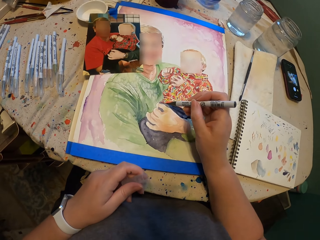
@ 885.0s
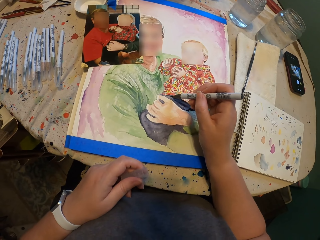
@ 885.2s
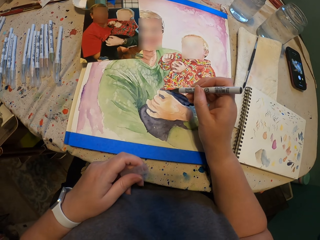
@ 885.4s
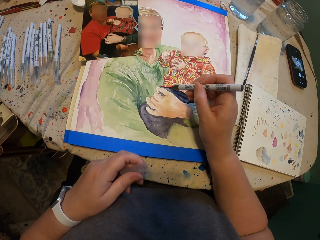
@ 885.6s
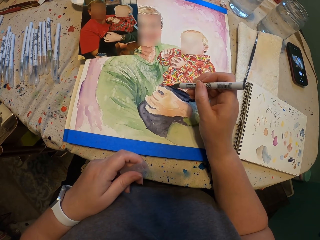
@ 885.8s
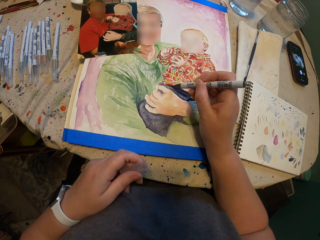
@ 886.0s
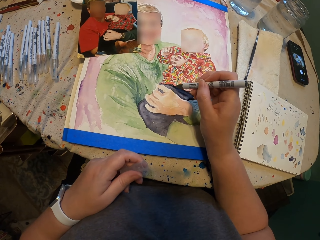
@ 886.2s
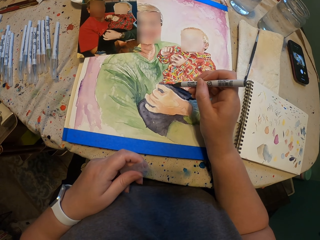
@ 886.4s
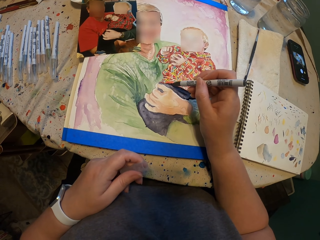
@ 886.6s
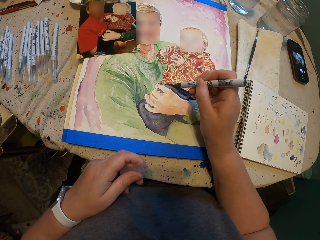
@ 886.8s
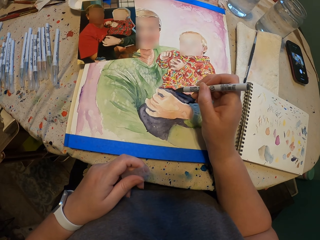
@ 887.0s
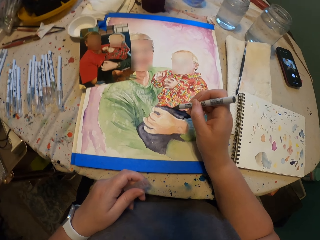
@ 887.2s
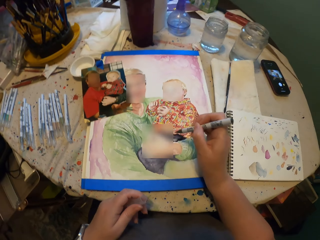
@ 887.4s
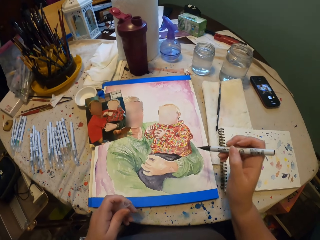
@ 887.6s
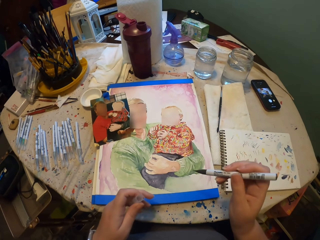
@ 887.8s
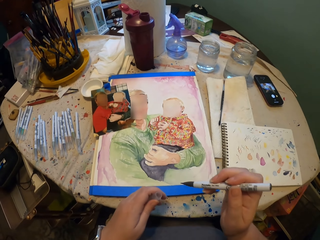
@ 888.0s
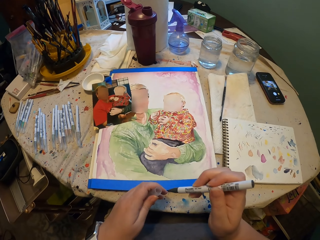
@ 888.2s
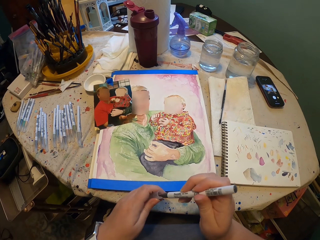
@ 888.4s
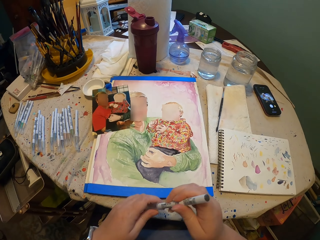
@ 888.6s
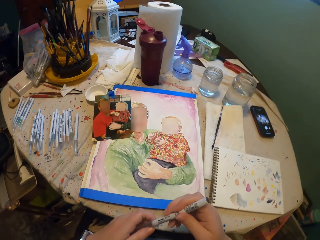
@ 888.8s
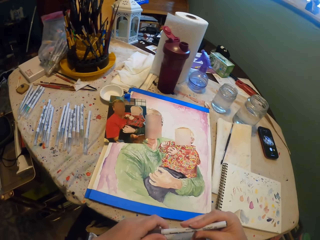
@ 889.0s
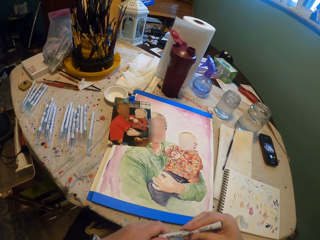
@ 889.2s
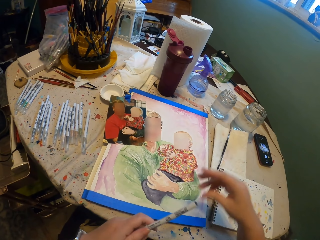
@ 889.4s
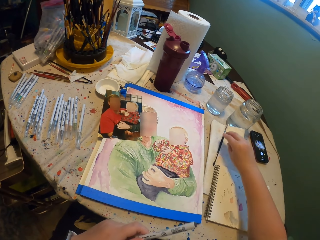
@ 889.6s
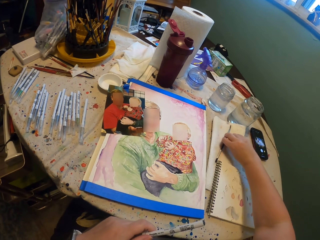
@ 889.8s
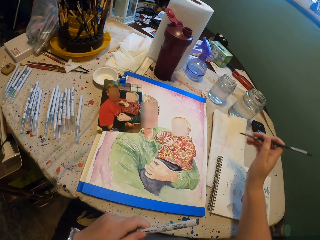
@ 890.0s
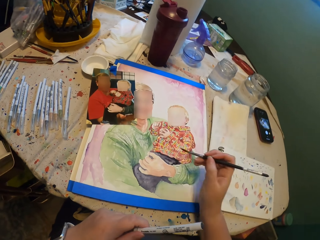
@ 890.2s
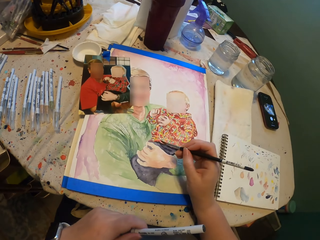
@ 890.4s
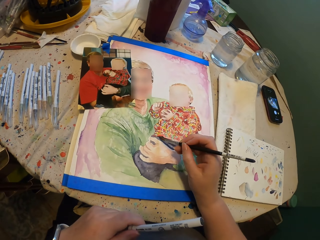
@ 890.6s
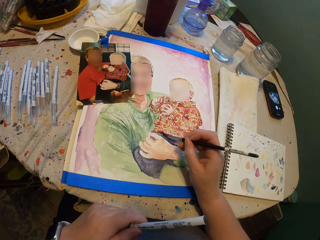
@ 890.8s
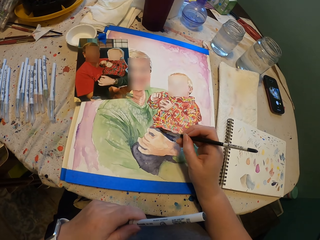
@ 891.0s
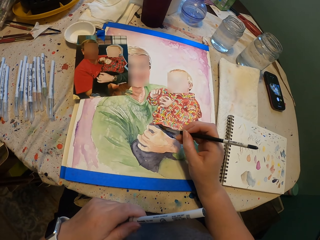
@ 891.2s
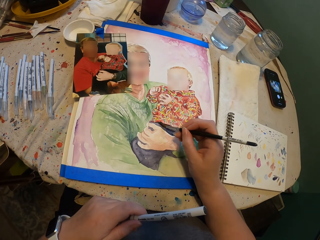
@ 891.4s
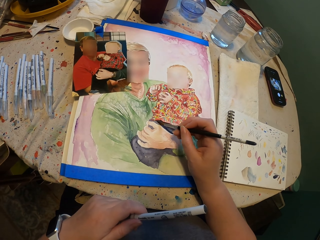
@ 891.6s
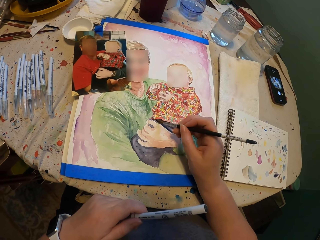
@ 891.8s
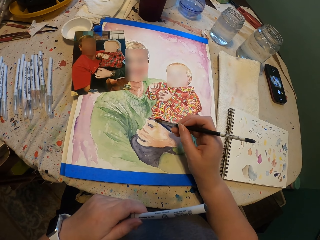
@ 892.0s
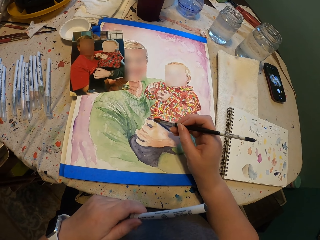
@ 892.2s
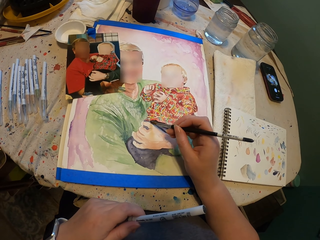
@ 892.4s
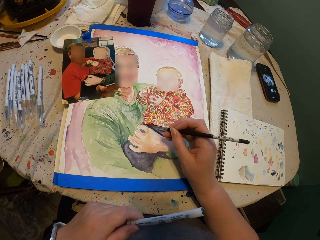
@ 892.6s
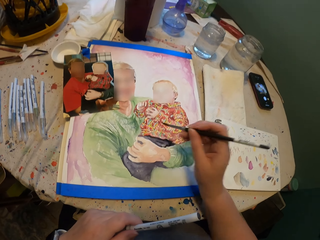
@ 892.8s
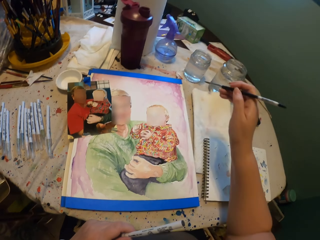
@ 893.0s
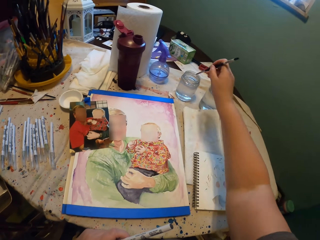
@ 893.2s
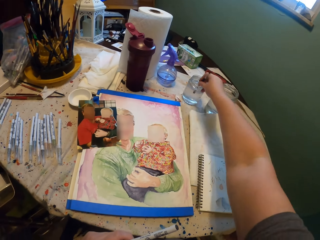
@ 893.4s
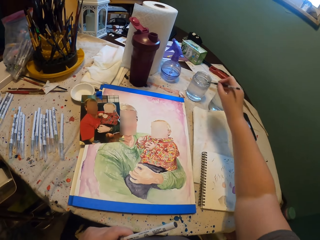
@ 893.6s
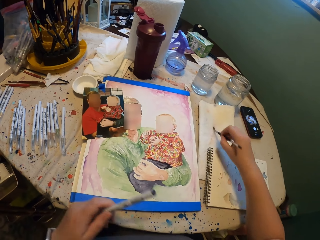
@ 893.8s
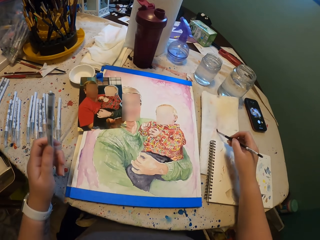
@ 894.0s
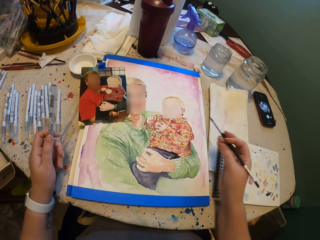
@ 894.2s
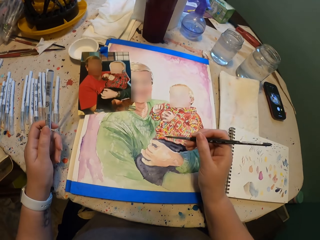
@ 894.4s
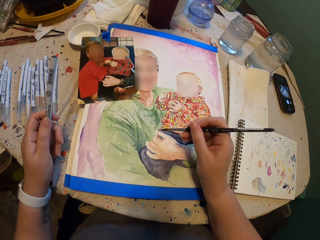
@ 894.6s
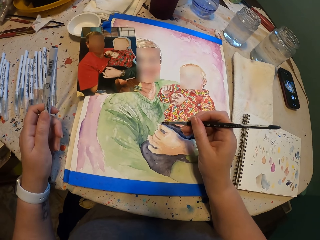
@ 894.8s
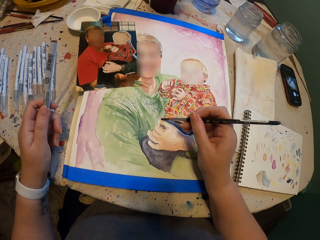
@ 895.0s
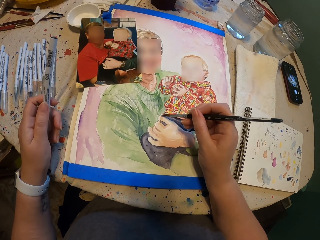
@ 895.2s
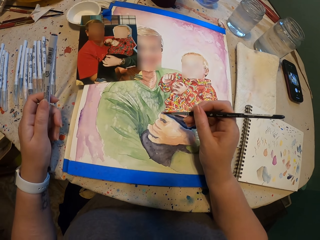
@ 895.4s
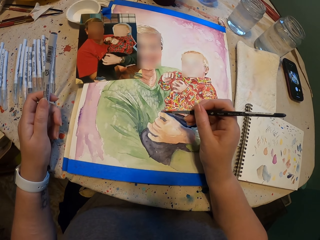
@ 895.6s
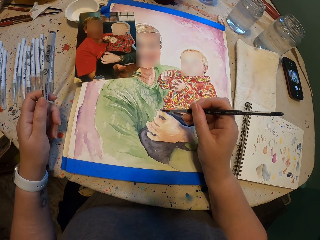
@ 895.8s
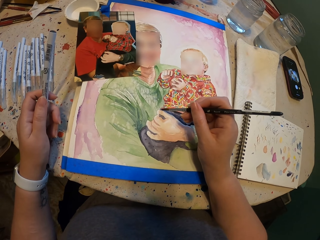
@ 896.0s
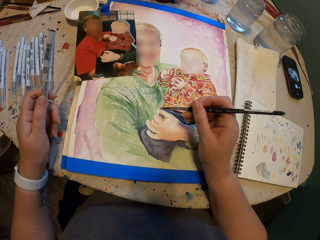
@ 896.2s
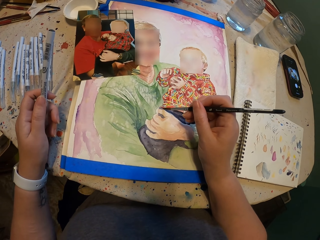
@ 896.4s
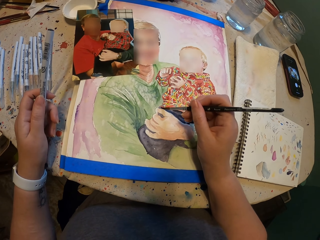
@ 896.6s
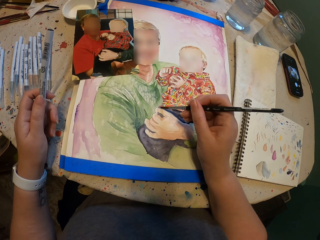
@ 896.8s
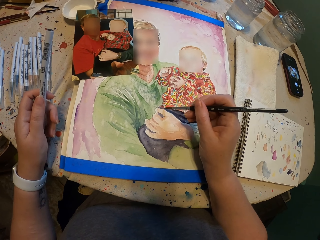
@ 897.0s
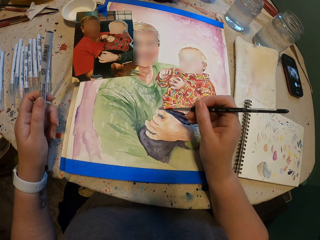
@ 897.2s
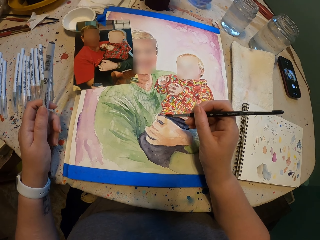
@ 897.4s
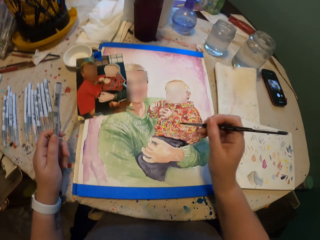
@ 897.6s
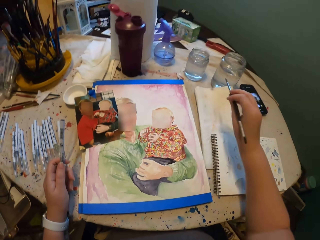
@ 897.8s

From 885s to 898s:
The camera wearer covers the pen with the pen cap. They pick up the paint brush. They draw on the portrait. They dip the paint brush in the water can. They wipe the paint brush on the cloth. They draw on the portrait.

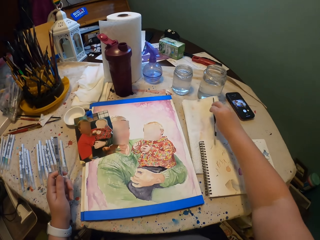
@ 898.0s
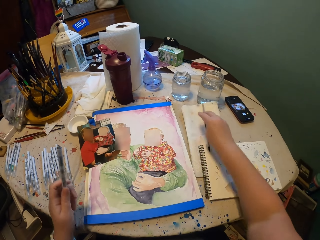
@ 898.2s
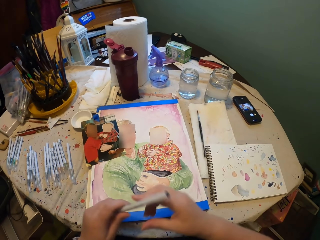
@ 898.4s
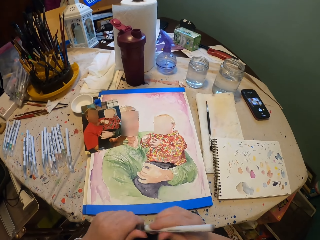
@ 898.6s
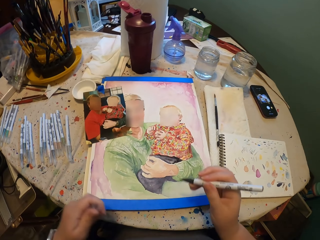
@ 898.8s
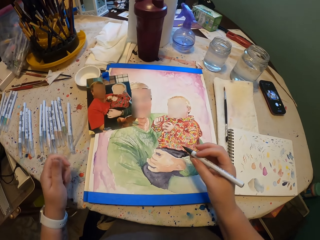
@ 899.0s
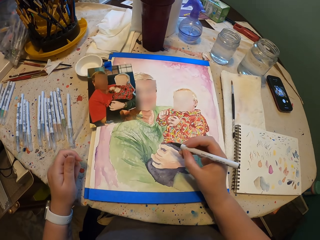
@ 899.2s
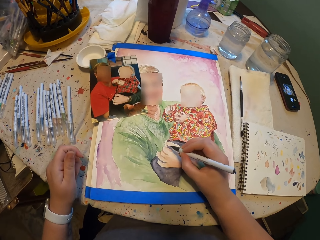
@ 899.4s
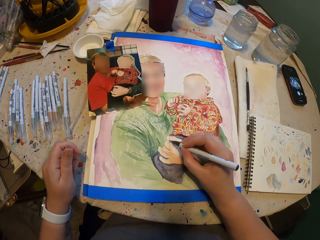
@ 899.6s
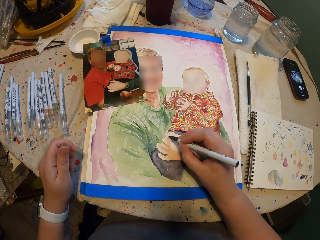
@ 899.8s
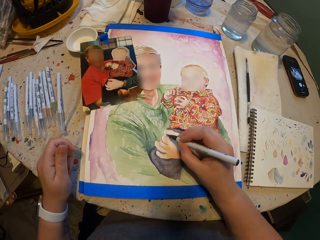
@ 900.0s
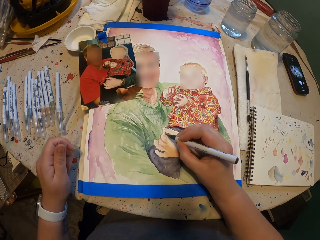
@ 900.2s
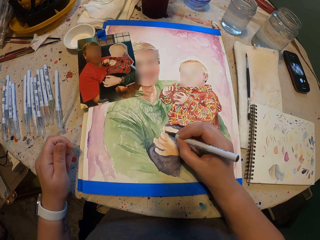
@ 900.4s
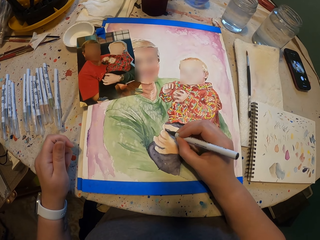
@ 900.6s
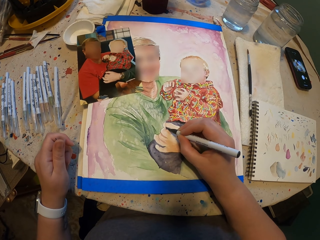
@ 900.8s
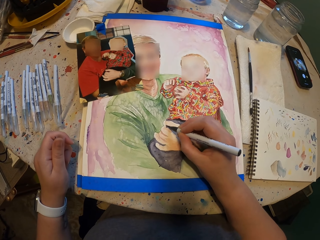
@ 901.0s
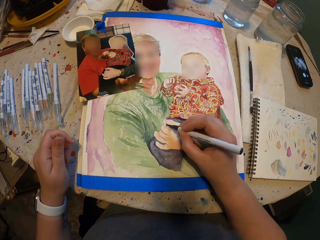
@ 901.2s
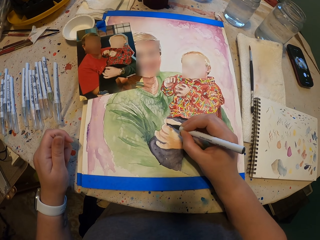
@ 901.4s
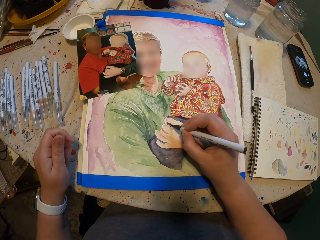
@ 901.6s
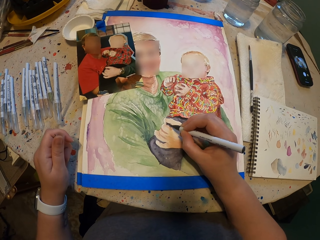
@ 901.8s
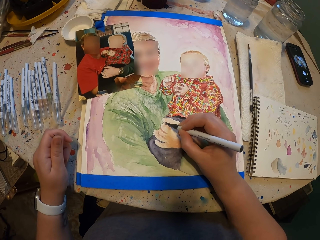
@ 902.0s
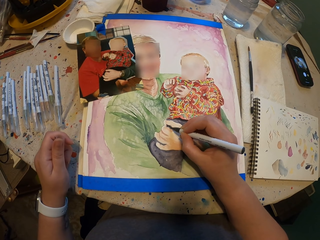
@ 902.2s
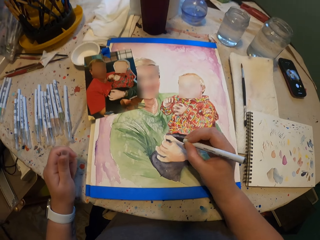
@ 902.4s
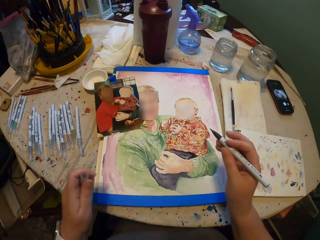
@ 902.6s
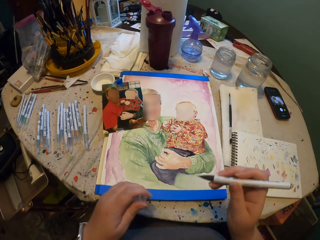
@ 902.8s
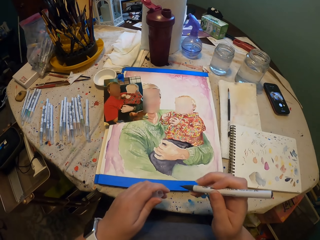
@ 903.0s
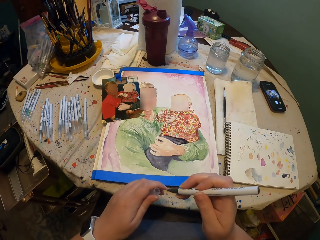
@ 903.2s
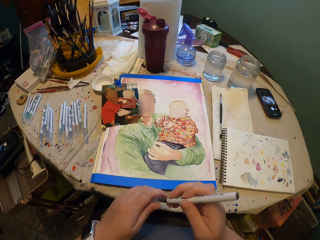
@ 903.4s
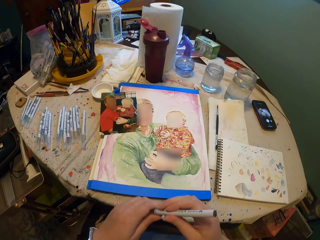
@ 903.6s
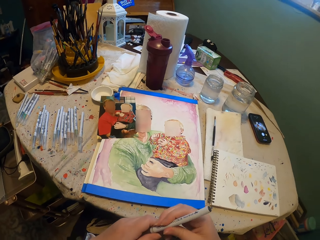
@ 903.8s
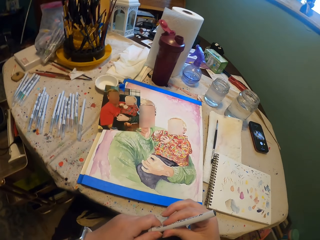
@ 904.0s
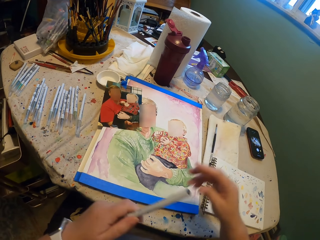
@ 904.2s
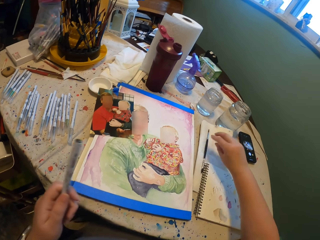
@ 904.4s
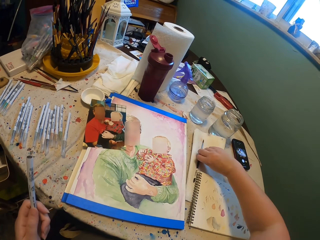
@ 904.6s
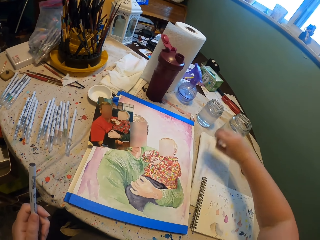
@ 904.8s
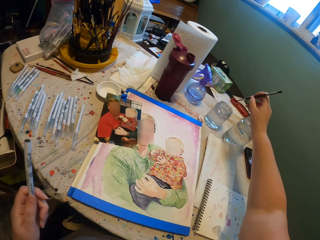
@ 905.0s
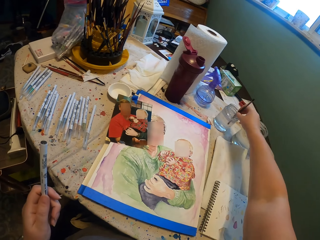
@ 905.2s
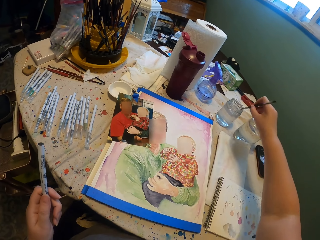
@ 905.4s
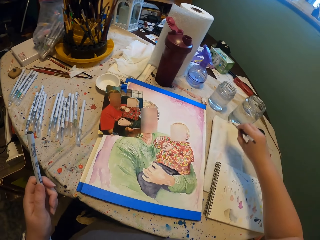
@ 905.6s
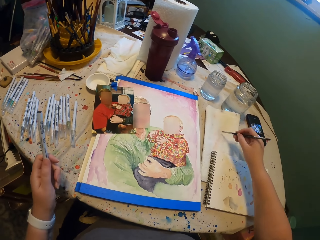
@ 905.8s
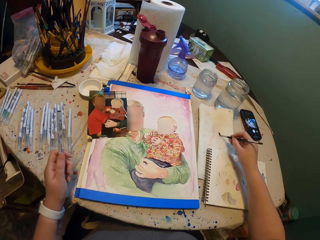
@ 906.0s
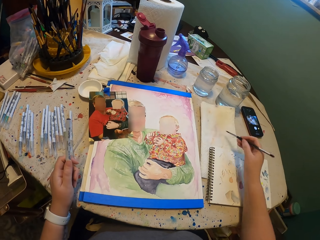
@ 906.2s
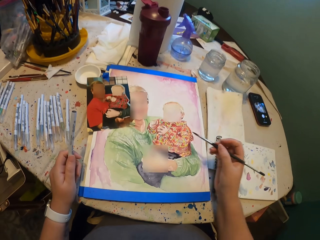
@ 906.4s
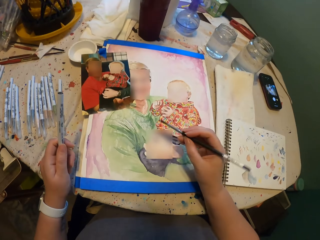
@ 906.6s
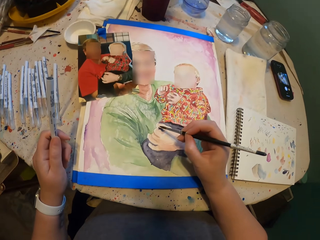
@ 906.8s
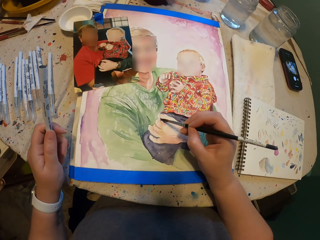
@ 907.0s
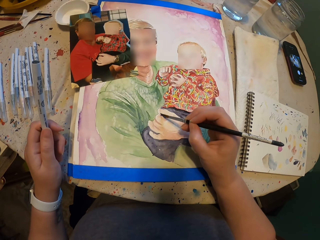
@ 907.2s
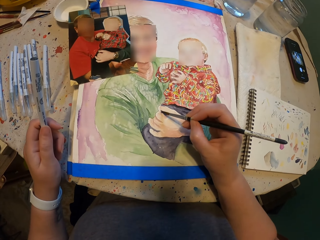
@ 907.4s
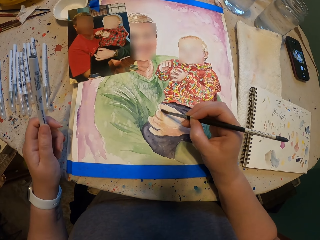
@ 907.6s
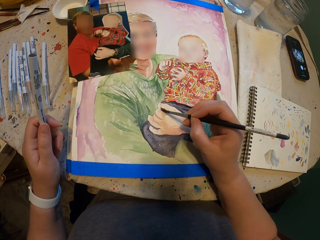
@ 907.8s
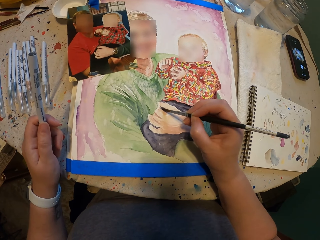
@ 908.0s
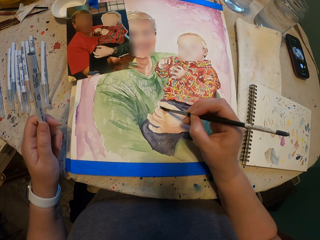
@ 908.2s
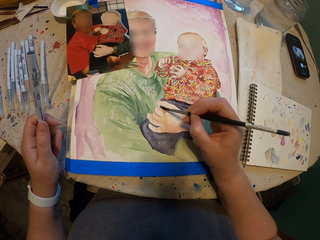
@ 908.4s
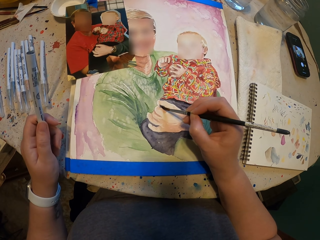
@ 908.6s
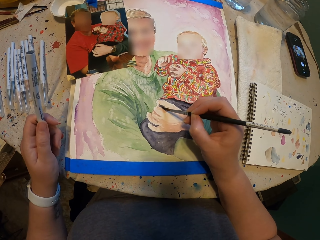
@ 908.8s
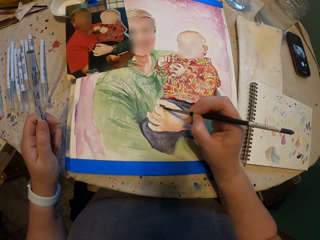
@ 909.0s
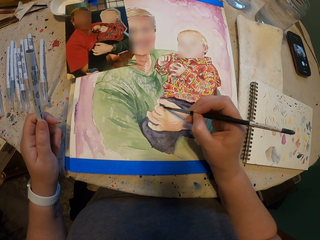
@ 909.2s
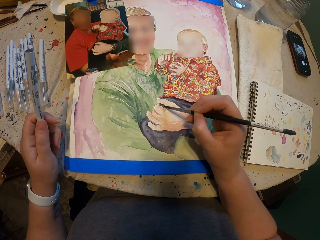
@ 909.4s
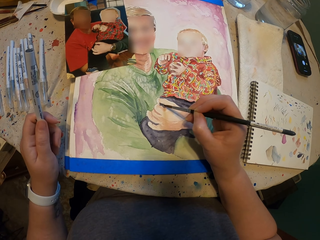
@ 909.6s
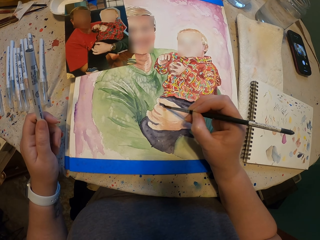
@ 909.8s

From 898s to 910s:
The camera wearer places the paint brush on the cloth. They remove the pen cap from the pen. They draw on the portrait. They cover the pen with the pen cap. They pick up the paint brush. They dip the paint brush in the water can. They wipe the paint brush on the cloth. They draw on the portrait.
